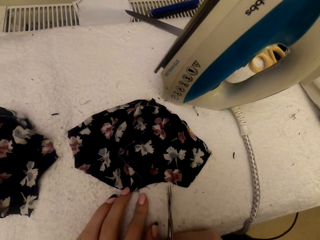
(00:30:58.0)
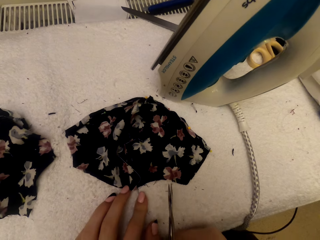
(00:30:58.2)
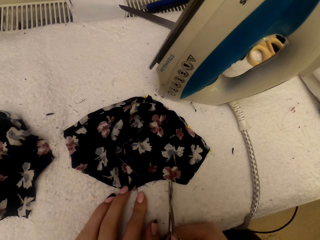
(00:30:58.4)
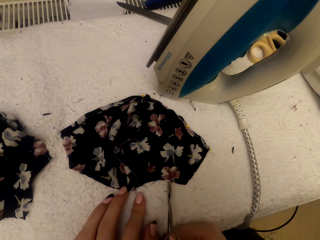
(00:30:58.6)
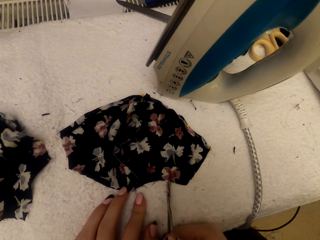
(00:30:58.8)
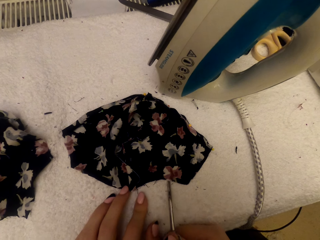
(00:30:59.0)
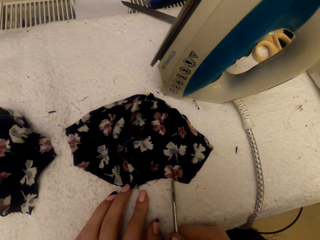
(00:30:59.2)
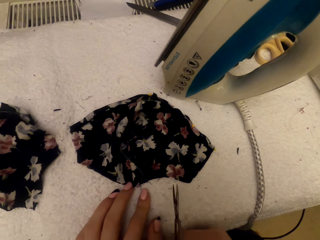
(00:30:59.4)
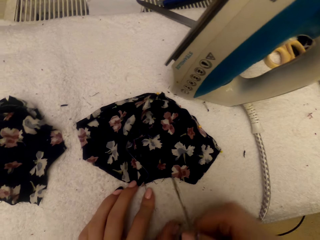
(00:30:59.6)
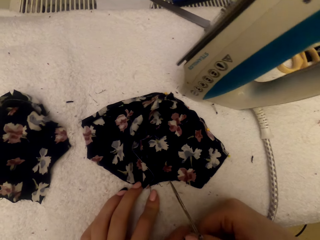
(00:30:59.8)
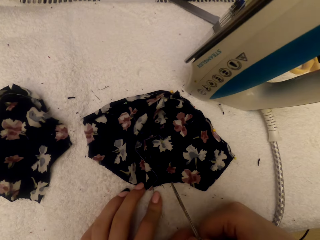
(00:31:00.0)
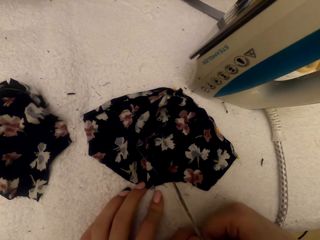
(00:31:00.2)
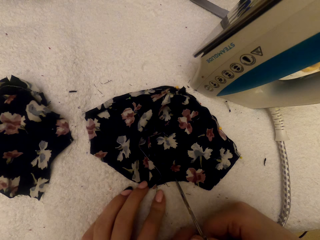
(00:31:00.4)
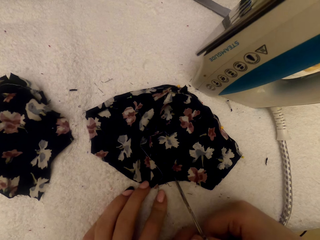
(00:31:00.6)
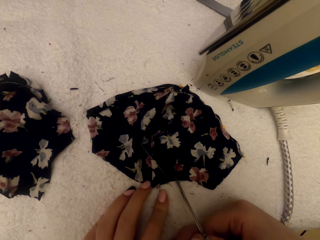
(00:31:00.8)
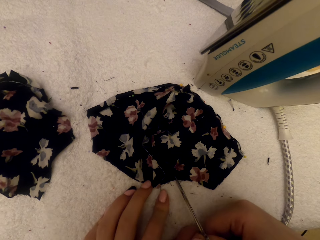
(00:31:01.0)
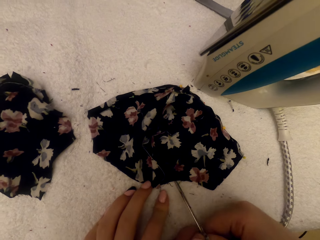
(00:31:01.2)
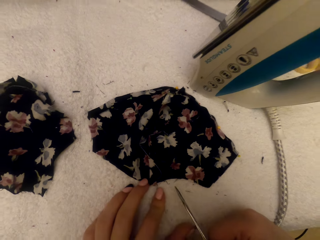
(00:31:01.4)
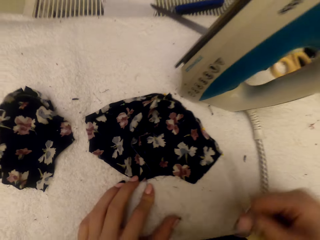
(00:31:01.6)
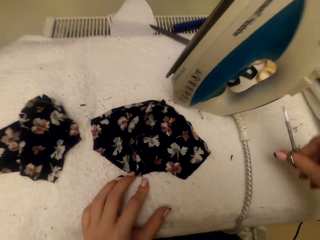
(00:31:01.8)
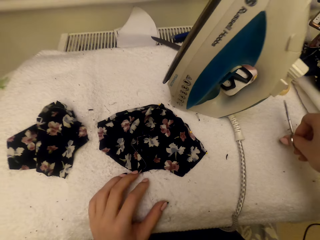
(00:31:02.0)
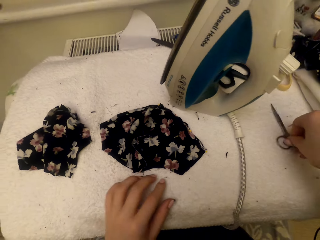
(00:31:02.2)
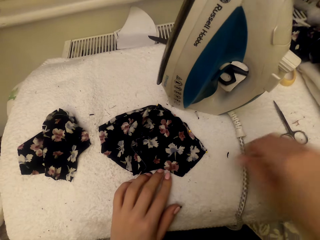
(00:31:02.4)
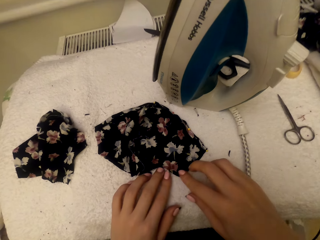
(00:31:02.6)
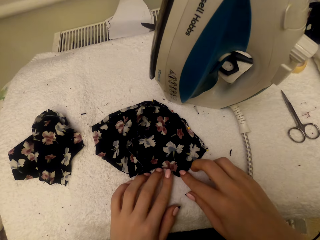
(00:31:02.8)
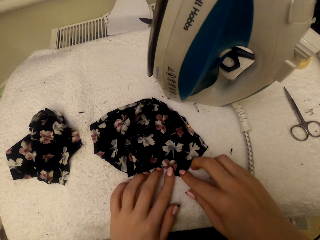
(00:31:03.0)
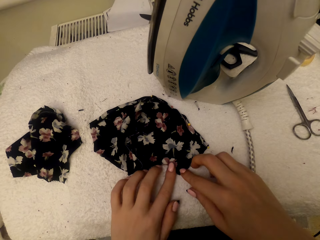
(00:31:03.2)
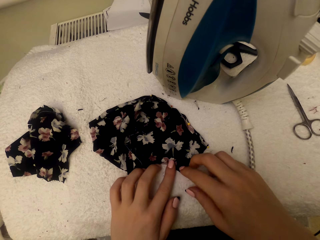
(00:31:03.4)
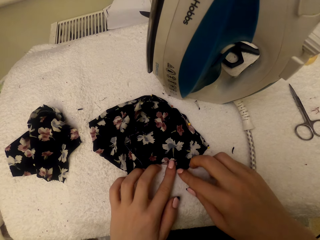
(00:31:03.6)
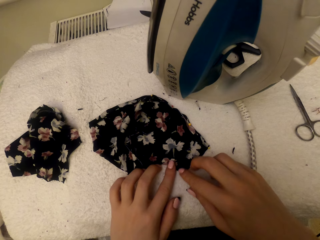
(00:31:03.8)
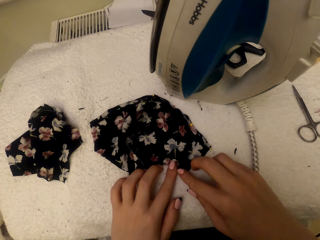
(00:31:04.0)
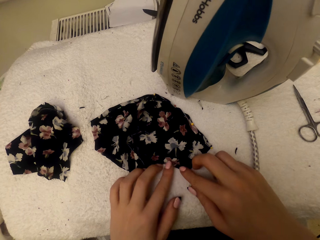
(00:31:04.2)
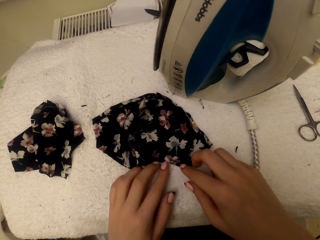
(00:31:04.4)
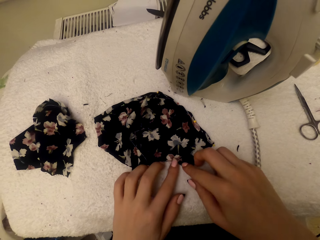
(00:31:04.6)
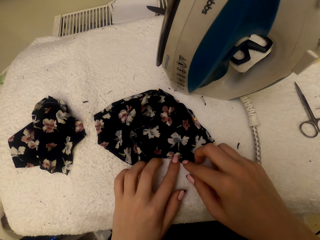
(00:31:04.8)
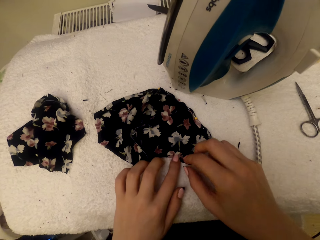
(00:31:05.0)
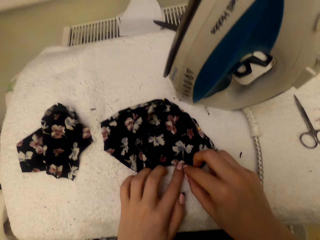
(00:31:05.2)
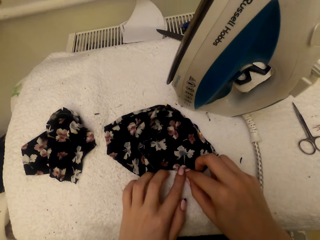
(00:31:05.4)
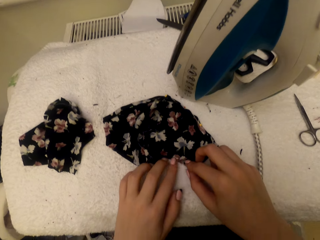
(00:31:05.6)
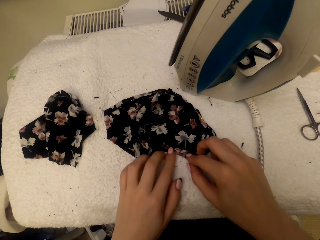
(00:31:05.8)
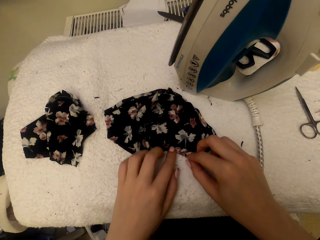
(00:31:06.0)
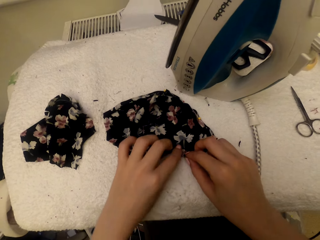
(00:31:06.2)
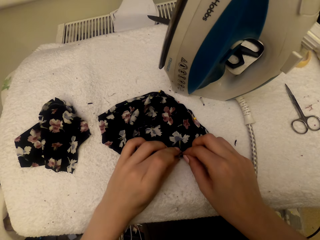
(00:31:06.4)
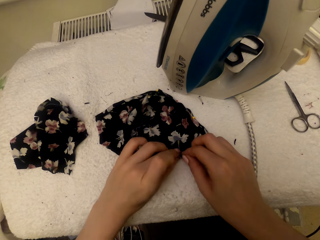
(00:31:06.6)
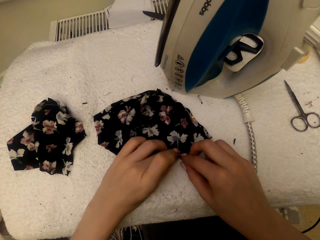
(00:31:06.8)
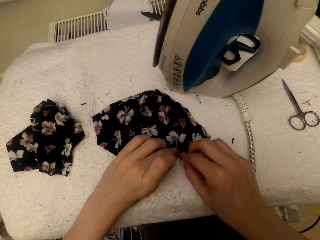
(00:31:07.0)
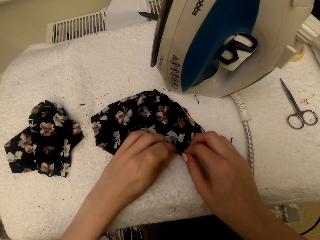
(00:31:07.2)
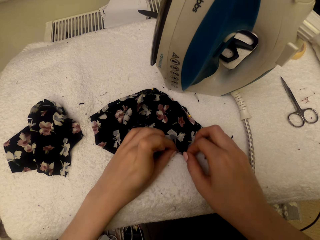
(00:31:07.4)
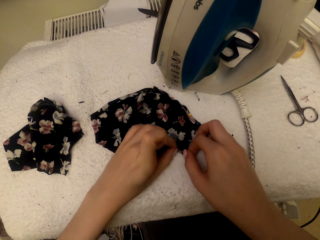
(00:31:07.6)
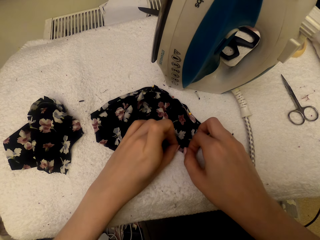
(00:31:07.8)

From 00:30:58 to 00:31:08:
The camera wearer cuts the edges of the cloth material piece with a scissor. They put the scissors on the worktable. They fold the cloth material piece.

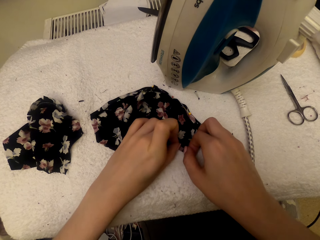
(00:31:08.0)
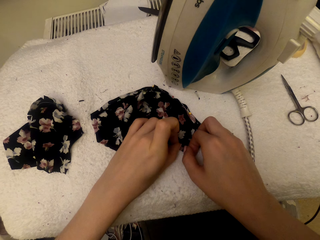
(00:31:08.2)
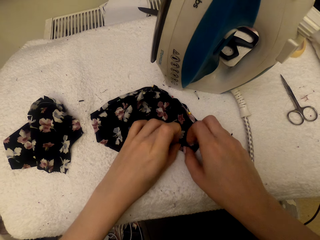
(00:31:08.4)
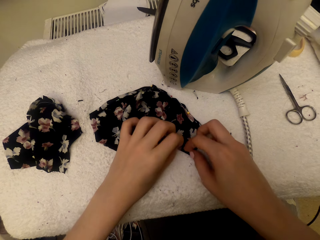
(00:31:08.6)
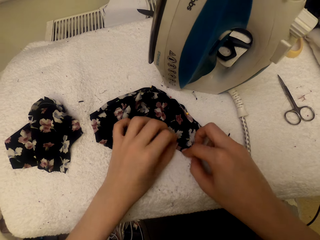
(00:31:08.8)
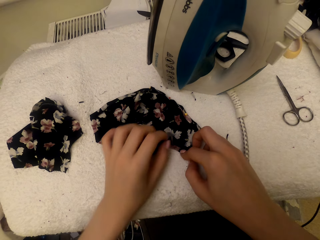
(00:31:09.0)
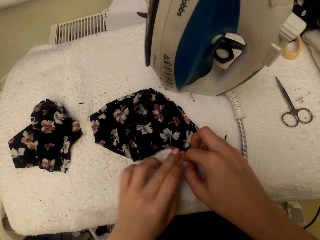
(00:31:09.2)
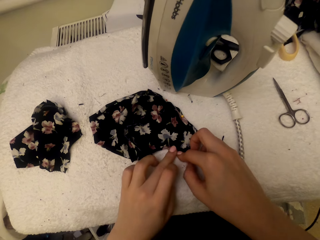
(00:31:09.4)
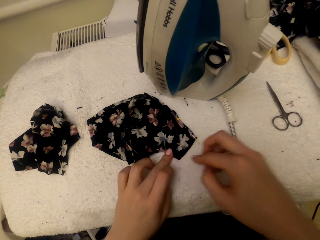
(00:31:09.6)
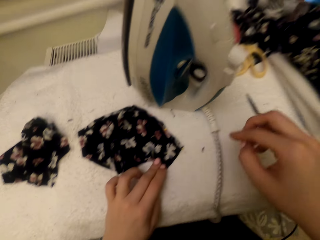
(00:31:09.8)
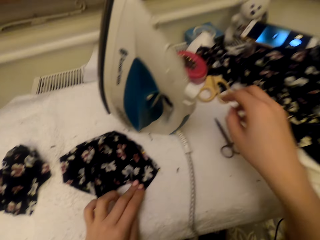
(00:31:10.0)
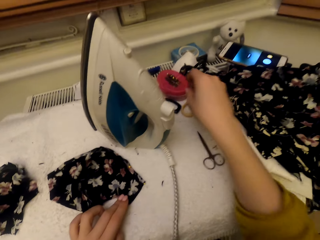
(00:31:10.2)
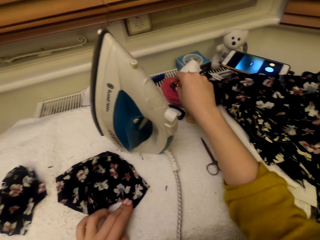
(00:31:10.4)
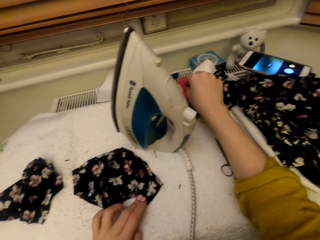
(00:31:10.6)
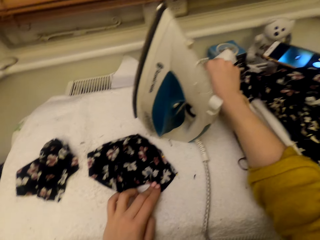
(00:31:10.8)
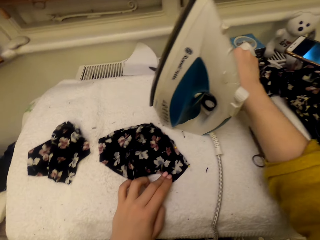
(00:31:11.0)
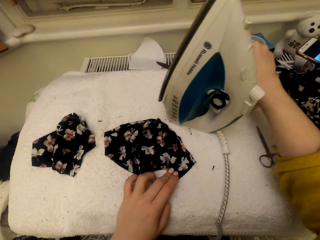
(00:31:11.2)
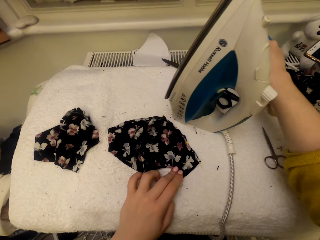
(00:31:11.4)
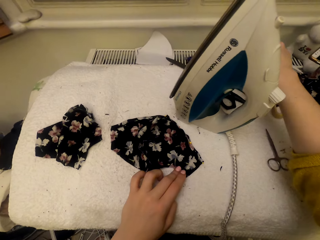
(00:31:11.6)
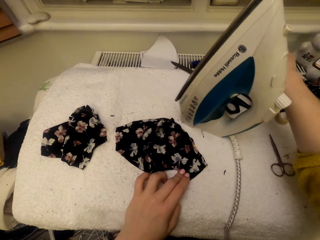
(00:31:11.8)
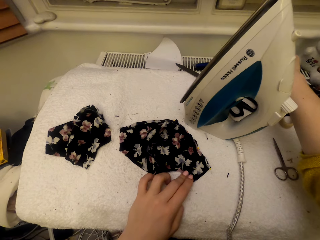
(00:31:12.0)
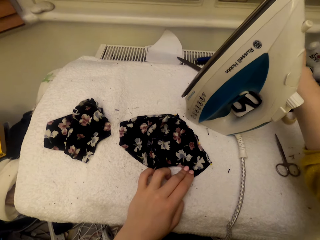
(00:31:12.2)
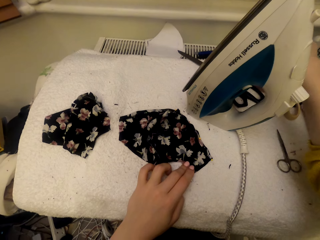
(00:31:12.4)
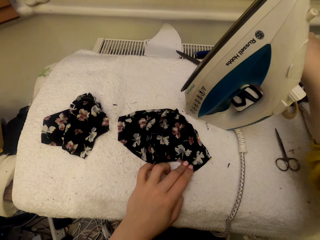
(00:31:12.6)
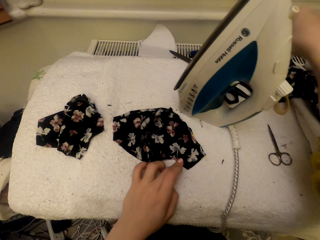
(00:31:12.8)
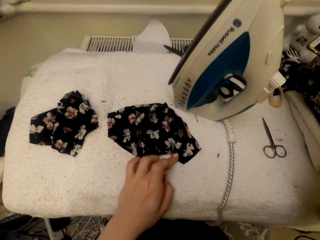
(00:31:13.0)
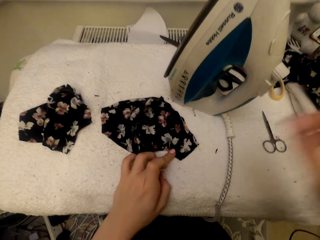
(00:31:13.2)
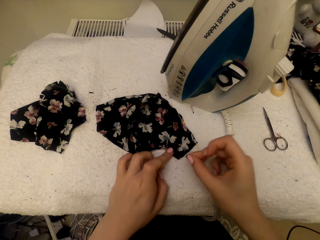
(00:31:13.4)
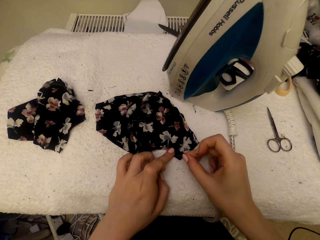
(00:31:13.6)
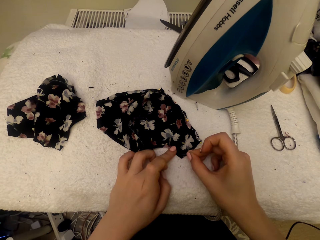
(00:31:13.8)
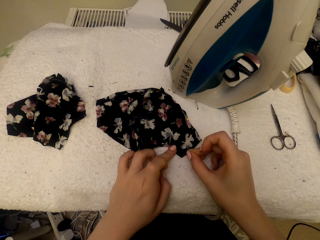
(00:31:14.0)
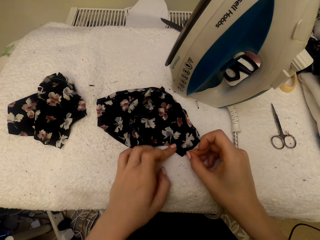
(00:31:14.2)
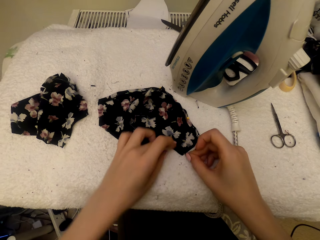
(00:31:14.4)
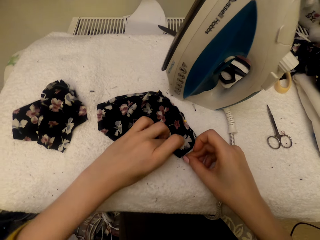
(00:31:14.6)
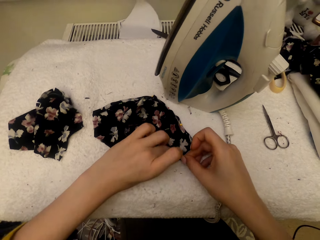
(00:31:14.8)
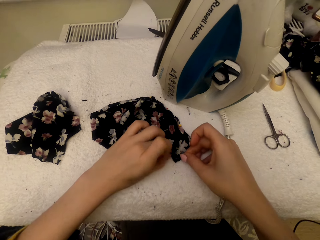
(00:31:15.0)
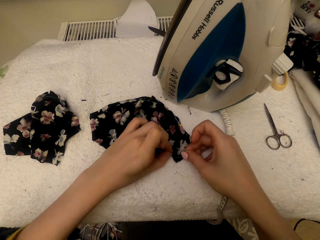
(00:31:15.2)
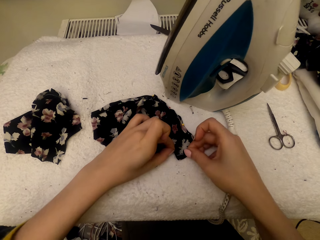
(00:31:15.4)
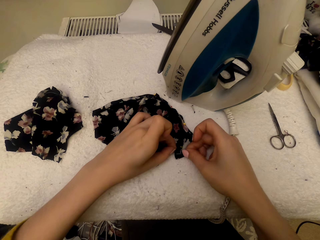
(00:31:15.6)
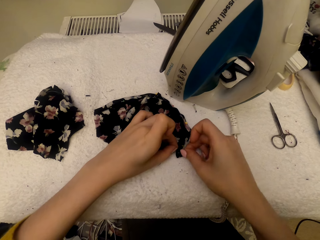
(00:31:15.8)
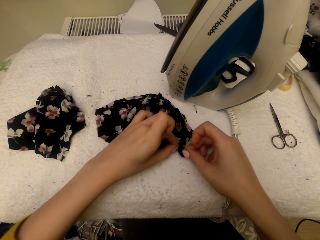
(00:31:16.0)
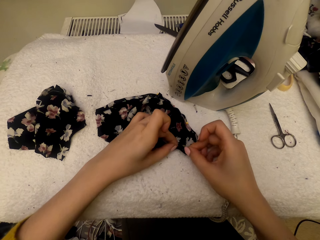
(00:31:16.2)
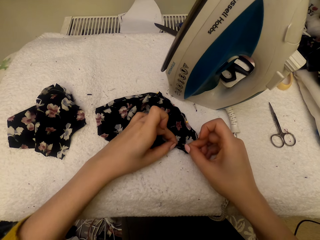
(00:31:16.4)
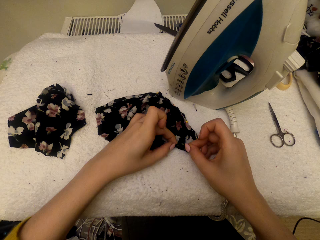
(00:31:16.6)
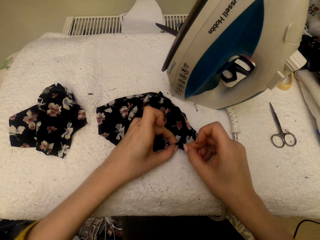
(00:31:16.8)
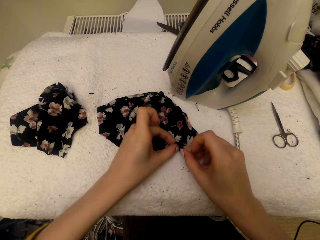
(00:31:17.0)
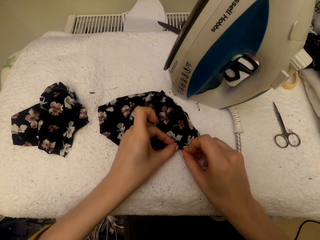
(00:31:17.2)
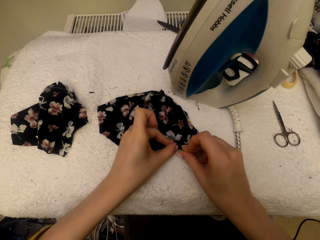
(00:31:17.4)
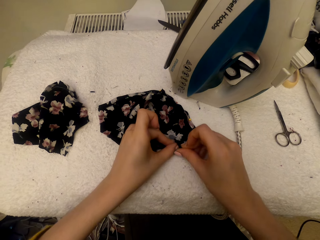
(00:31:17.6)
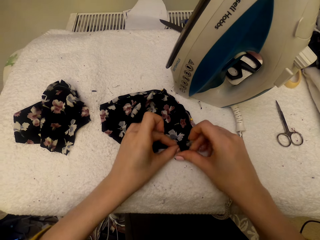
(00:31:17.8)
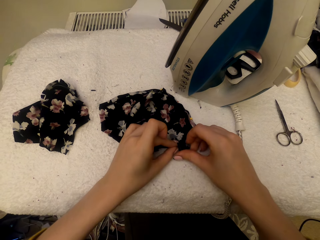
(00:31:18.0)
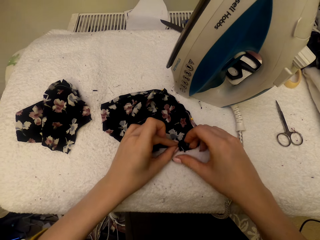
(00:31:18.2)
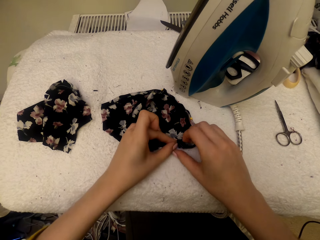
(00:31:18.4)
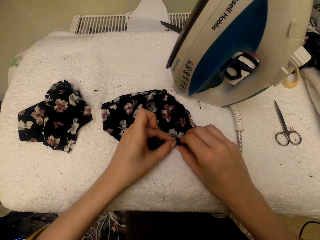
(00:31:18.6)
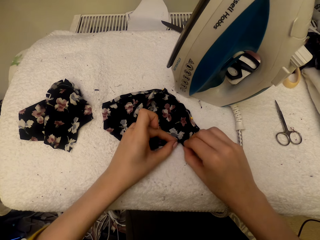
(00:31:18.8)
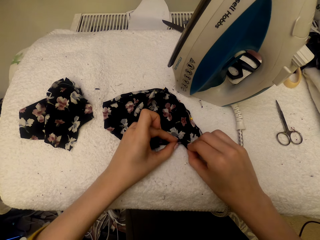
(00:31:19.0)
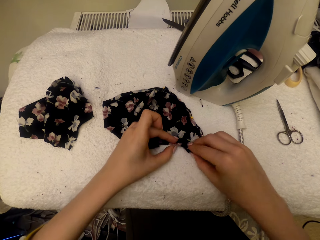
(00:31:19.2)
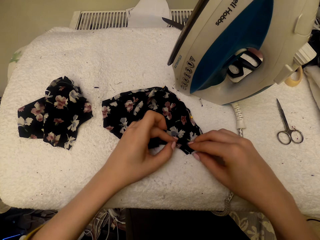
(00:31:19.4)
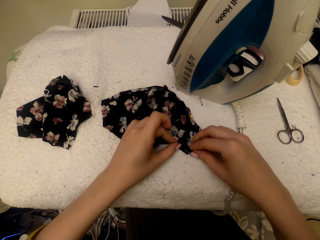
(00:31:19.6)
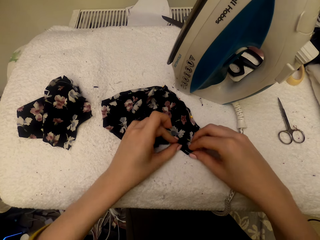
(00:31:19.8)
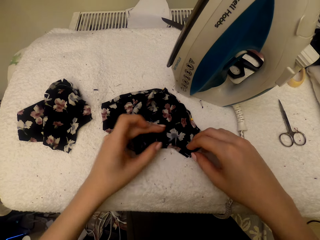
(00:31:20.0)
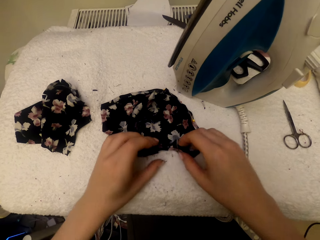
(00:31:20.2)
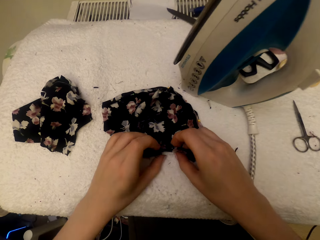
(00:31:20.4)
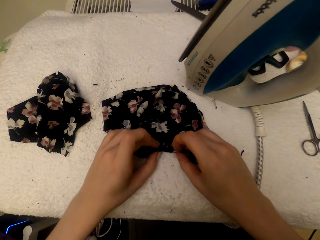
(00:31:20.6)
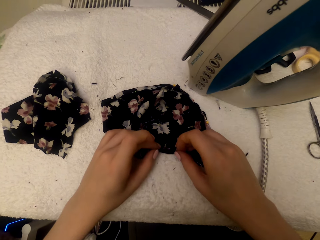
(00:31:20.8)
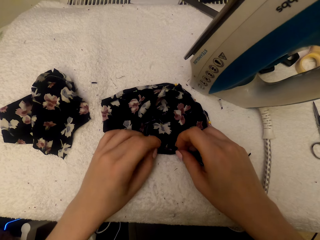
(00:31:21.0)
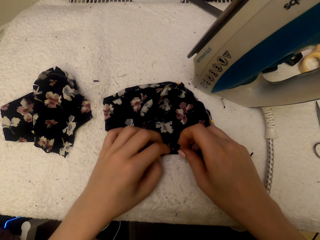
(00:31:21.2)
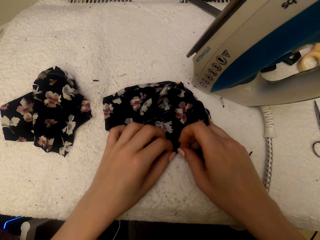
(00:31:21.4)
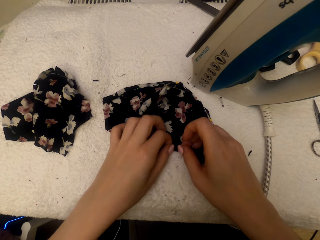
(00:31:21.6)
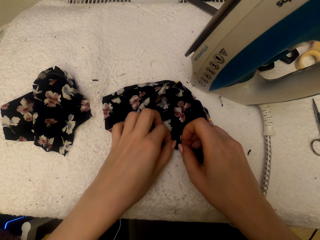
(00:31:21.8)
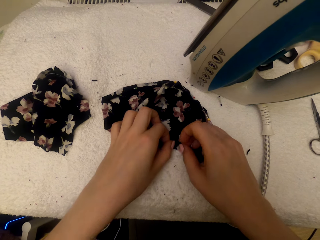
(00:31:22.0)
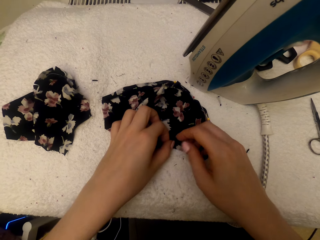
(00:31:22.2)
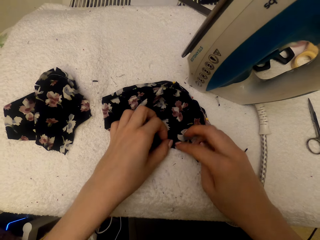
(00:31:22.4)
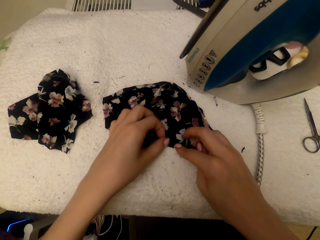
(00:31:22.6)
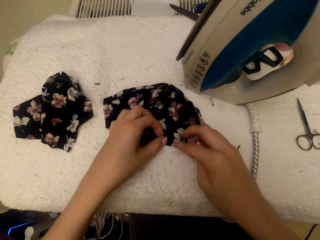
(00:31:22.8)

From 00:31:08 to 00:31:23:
The camera wearer picks a pin. They pin the cloth material piece. They fold the cloth material piece.
